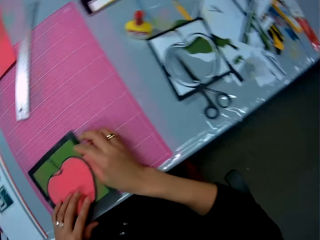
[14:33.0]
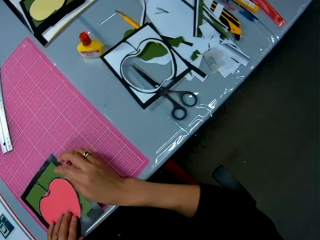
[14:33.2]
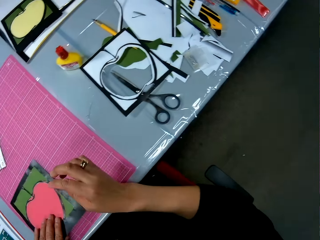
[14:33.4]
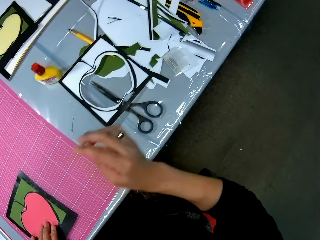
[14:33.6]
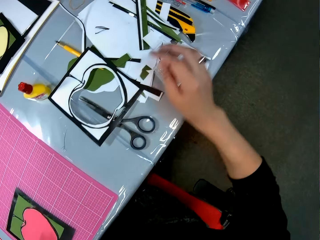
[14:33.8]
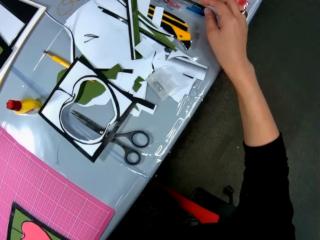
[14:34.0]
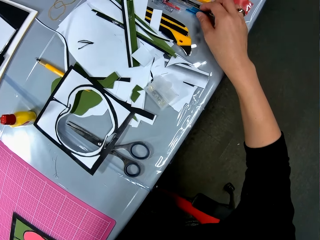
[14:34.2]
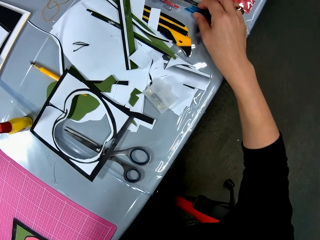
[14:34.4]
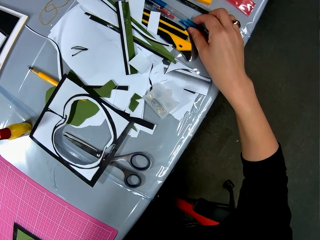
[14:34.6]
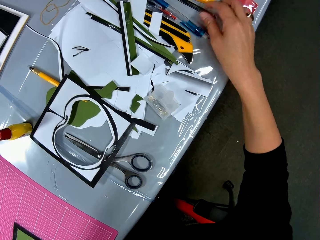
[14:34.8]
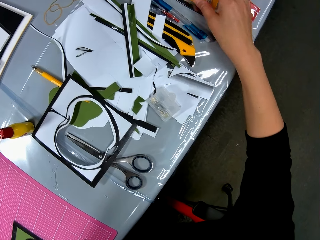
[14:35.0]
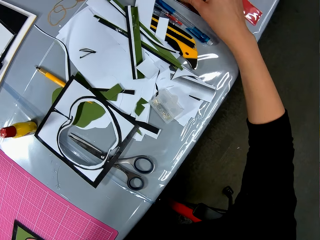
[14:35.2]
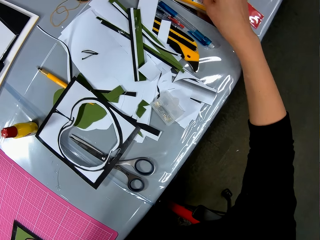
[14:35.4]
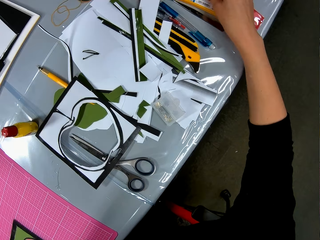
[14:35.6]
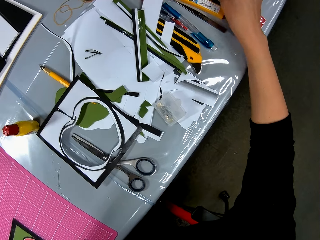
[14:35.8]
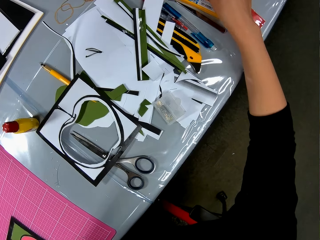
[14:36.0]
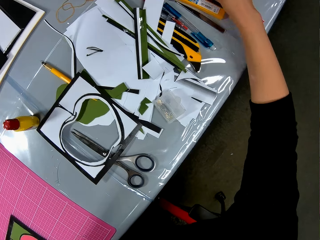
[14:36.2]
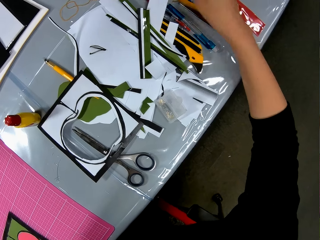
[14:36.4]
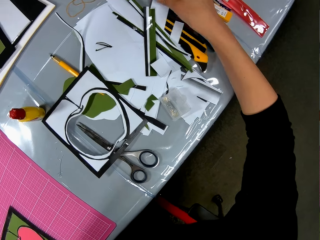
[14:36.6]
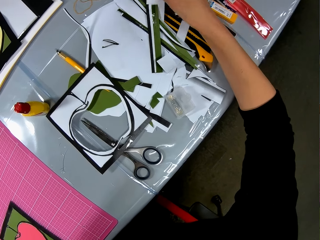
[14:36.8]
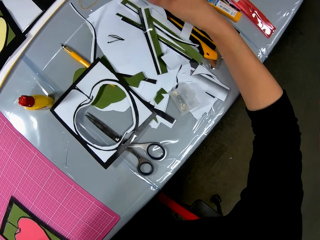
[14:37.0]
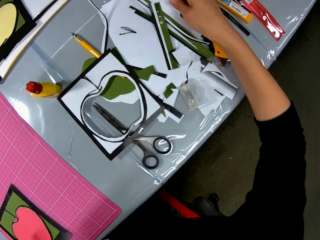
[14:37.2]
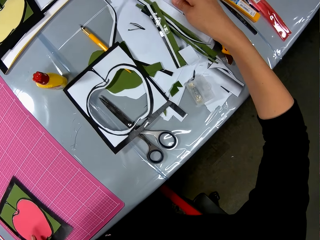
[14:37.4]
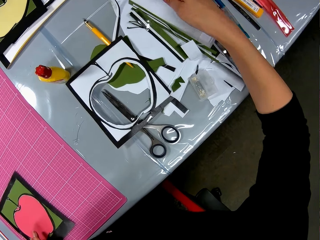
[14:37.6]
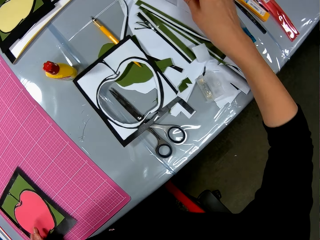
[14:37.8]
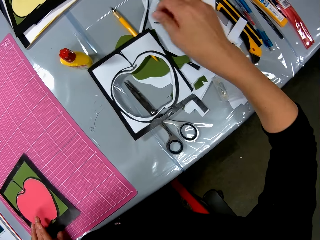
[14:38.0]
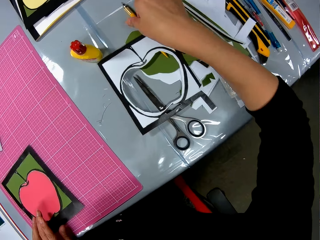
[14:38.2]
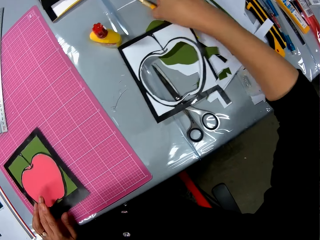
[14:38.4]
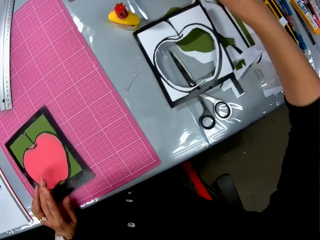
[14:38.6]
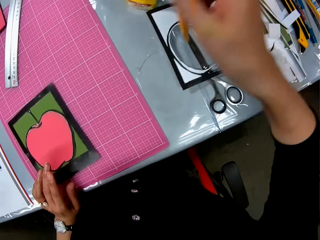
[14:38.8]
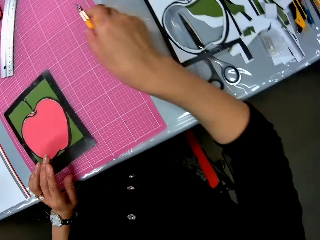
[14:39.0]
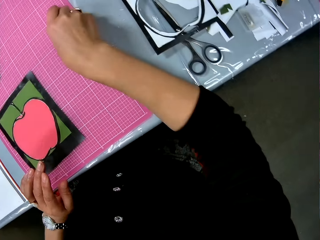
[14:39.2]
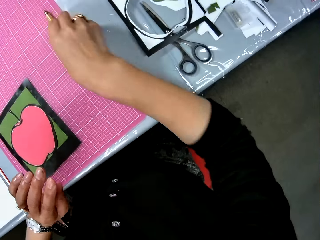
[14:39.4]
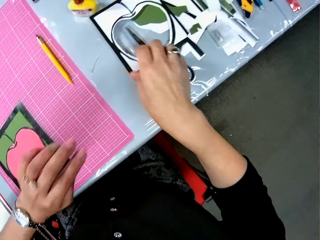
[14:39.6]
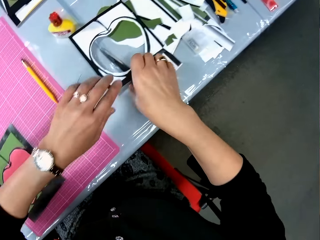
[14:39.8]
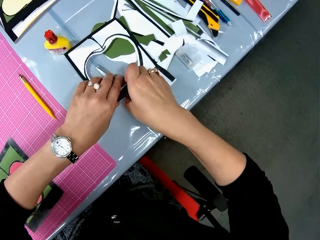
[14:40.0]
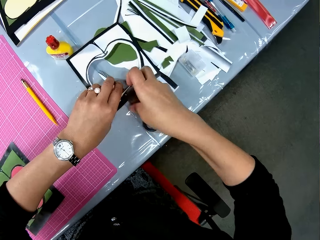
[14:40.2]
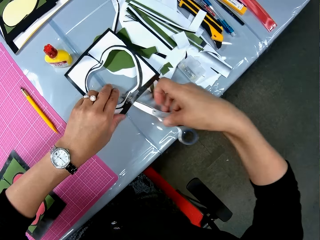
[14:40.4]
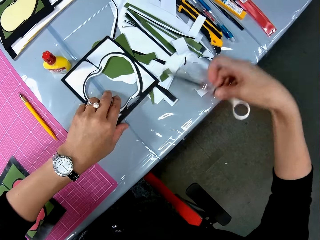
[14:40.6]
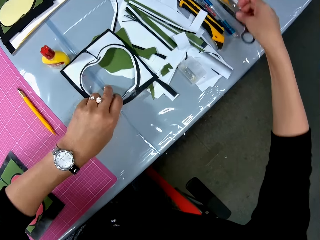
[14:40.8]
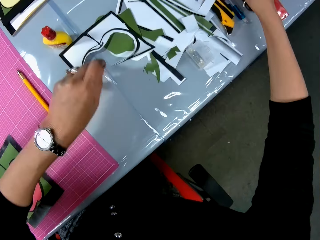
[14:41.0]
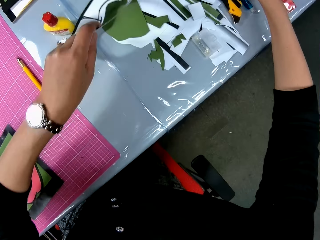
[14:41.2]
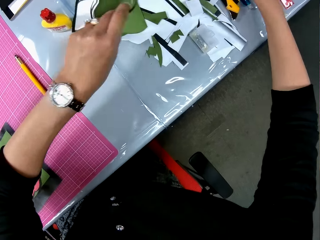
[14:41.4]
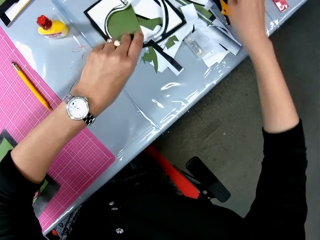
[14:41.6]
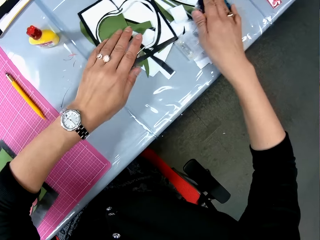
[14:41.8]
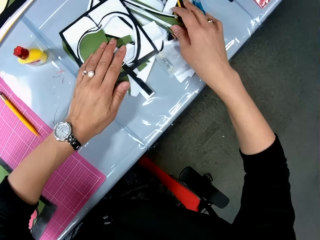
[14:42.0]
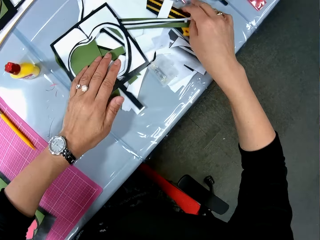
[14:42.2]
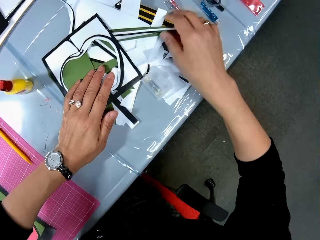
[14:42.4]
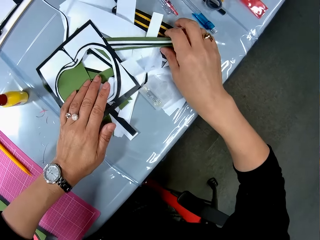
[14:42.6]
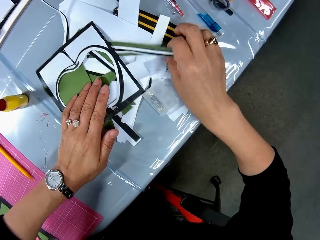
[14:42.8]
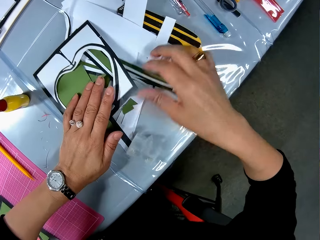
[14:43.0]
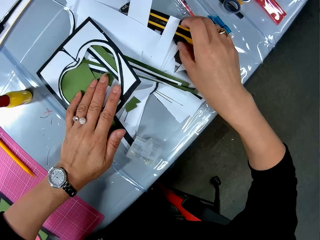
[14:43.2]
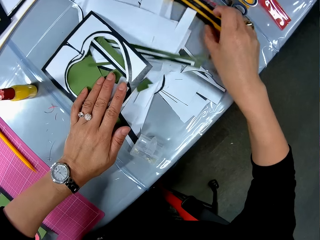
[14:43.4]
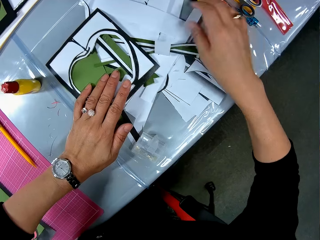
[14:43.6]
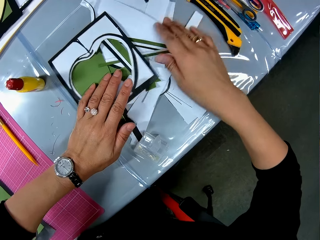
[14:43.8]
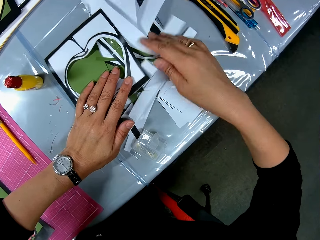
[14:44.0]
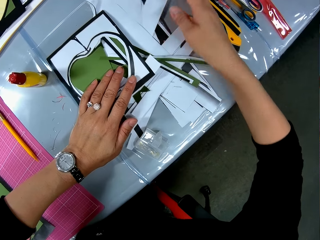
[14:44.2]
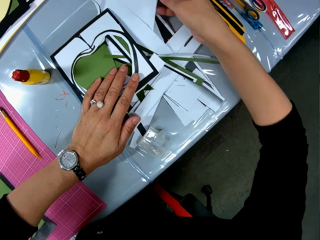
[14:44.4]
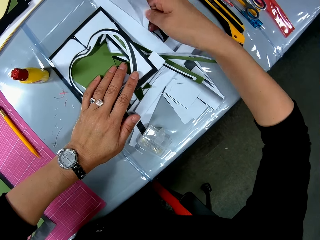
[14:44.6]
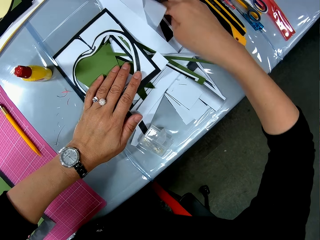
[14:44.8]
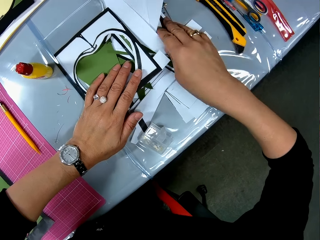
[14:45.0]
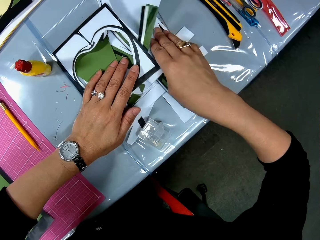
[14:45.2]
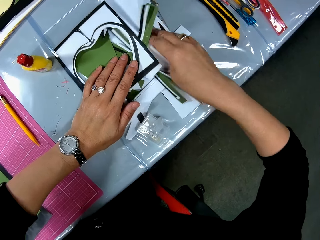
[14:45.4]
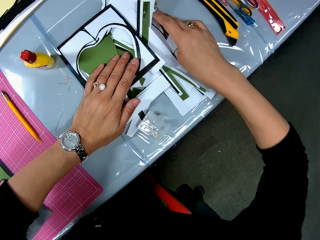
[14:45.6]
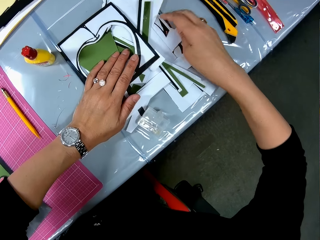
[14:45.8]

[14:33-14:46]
The camera wearer picks up a pencil. They drop the pencil. They take the scissors. They drop the scissors. They shift the cardboard art. They arrange the pieces of paper.

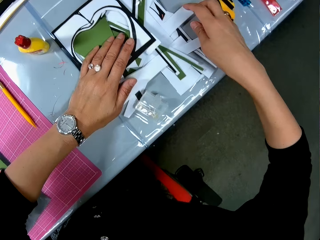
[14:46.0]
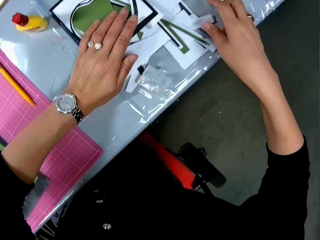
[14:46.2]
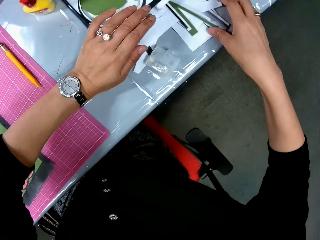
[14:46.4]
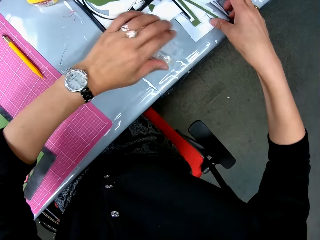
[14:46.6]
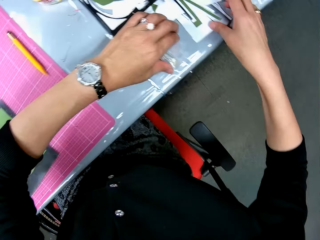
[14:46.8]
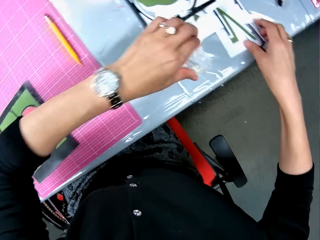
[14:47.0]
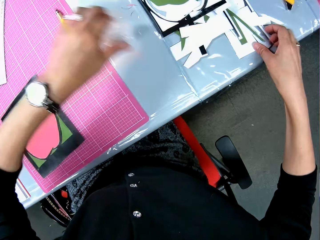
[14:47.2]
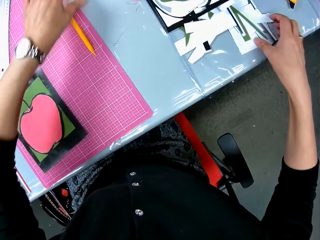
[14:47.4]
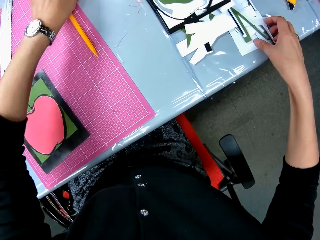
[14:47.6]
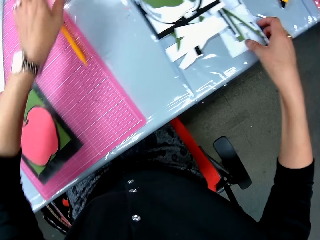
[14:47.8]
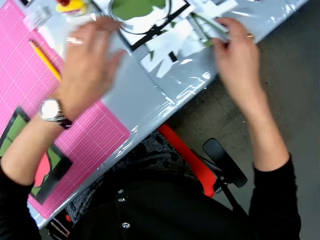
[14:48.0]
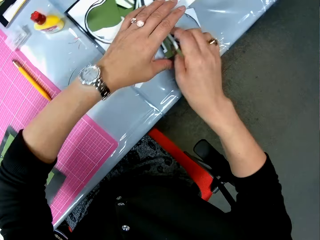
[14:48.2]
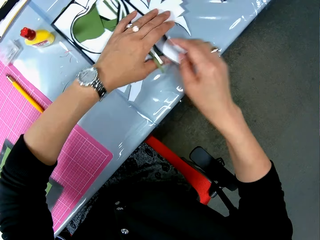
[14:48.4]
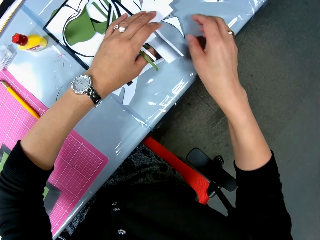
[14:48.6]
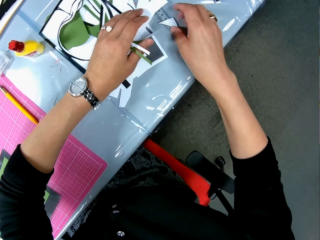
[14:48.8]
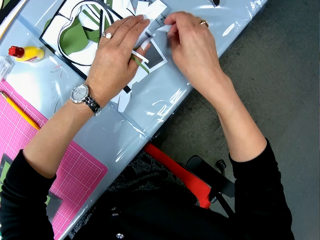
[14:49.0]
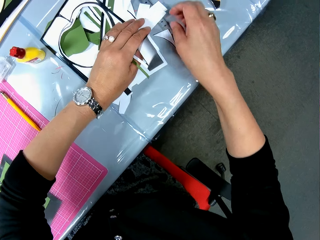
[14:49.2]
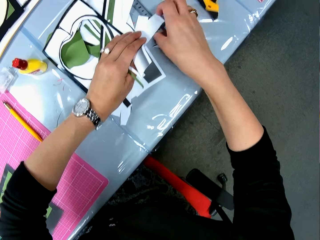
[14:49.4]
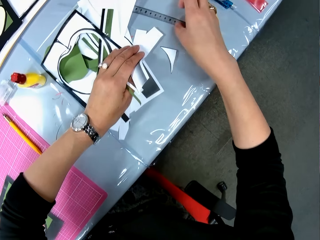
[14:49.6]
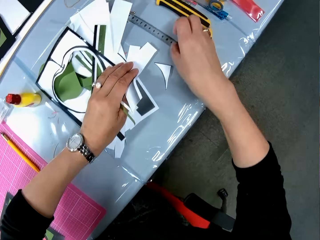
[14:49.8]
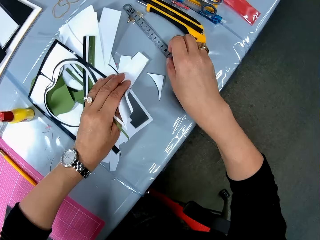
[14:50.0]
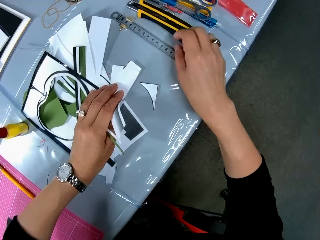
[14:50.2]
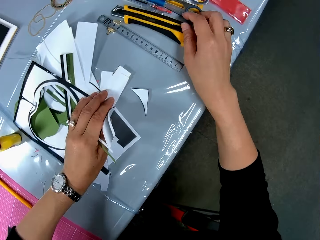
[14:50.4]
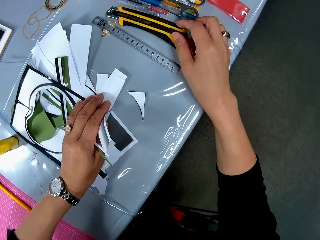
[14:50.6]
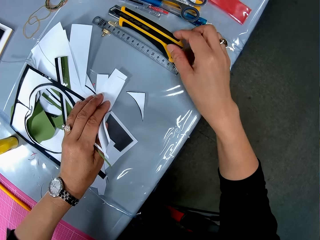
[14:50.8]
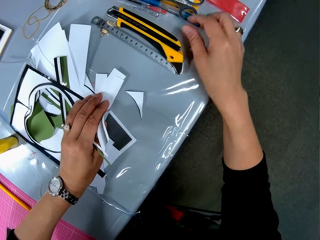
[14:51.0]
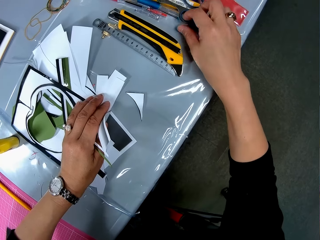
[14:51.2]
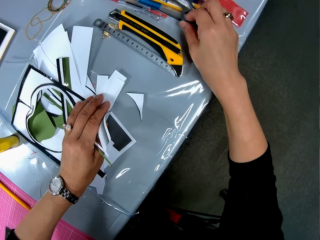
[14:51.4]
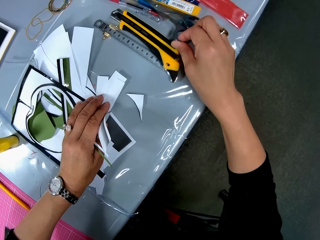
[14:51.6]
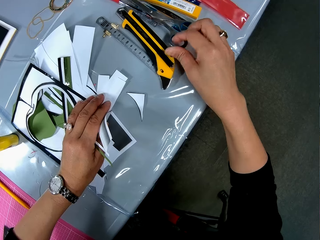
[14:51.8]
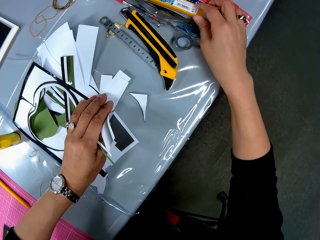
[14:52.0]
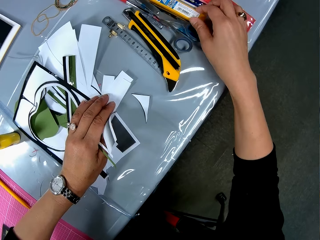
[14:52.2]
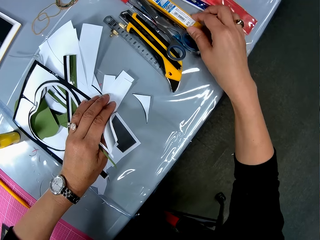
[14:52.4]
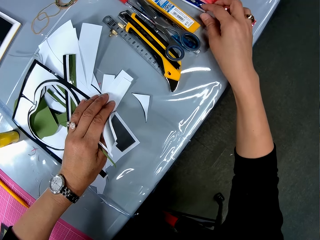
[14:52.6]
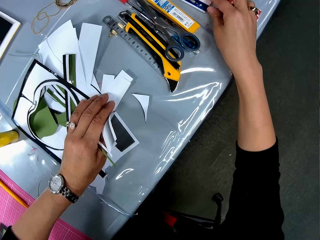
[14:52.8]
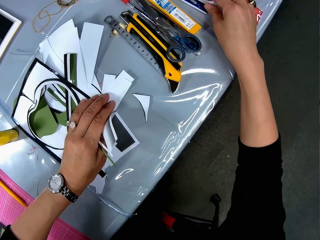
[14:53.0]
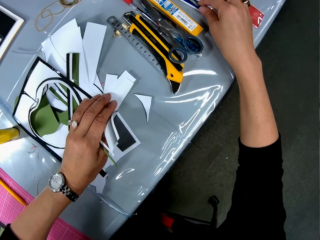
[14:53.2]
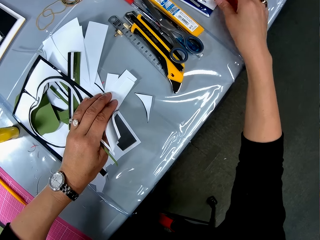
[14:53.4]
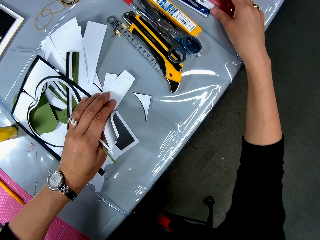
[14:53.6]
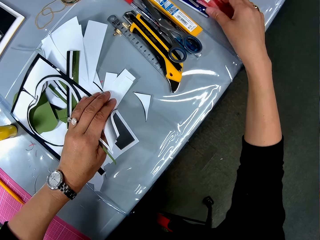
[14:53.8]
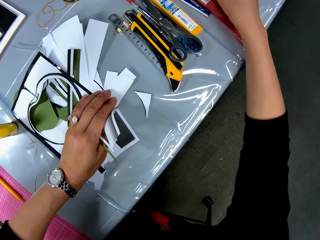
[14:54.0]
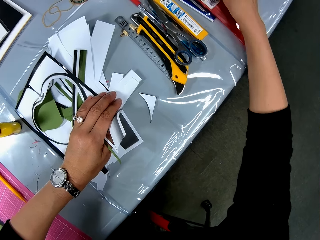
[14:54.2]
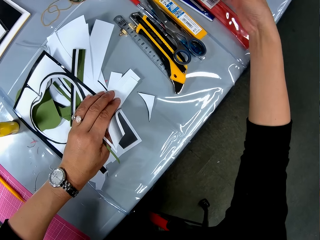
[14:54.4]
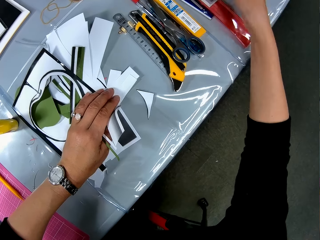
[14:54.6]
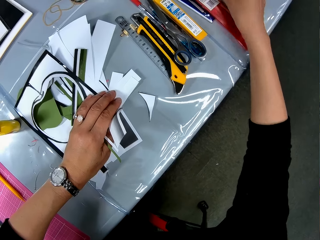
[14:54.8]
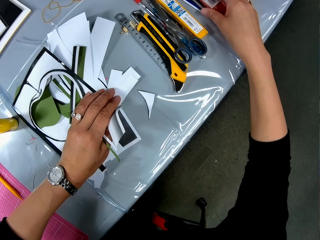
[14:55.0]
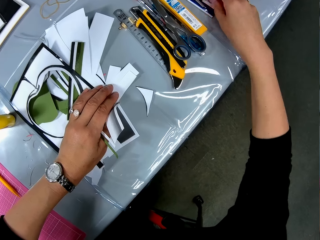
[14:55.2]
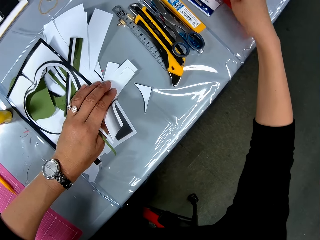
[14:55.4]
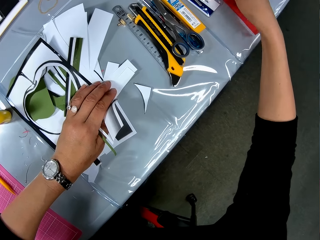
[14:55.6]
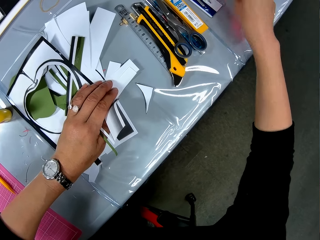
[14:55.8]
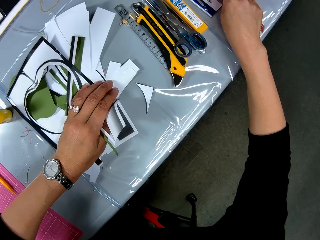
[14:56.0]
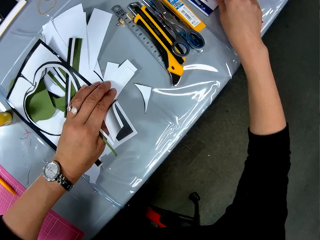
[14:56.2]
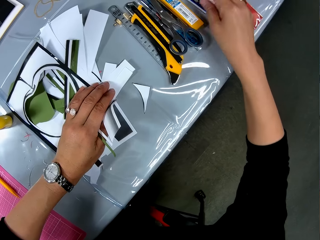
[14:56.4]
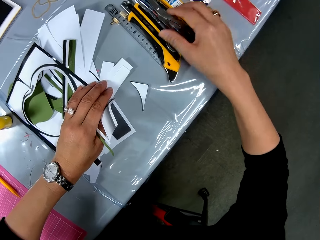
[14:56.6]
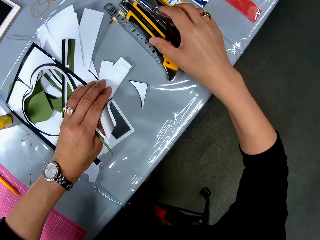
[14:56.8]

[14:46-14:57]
The camera wearer looks for something. They move a sellotape. They continue to arrange the pieces of paper. They arrange the stationeries.
